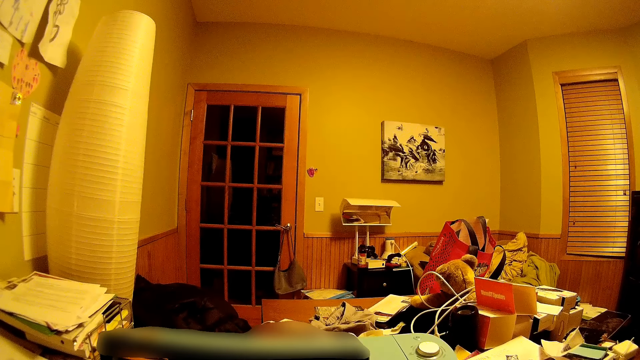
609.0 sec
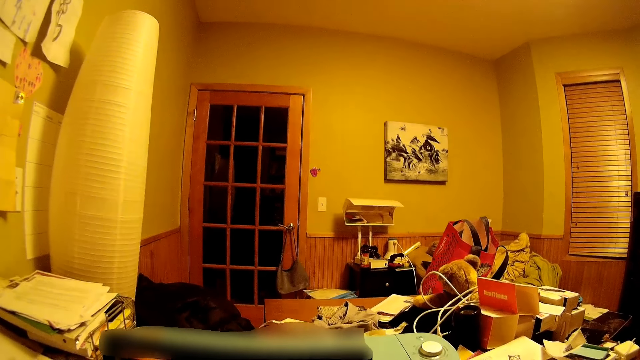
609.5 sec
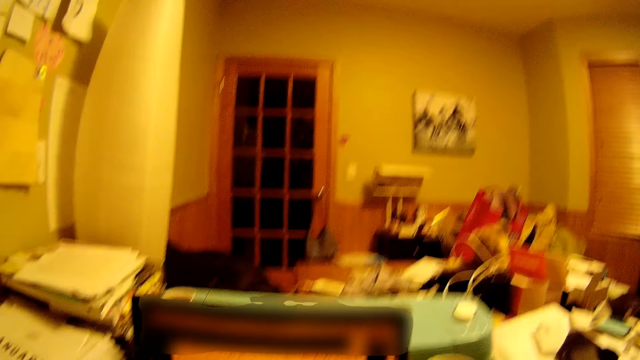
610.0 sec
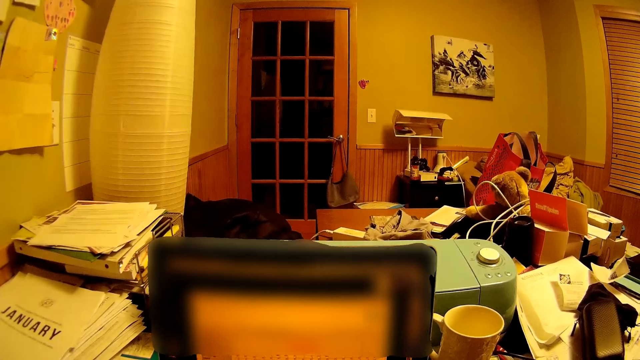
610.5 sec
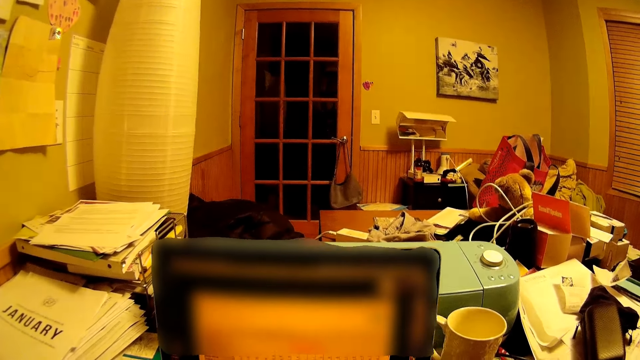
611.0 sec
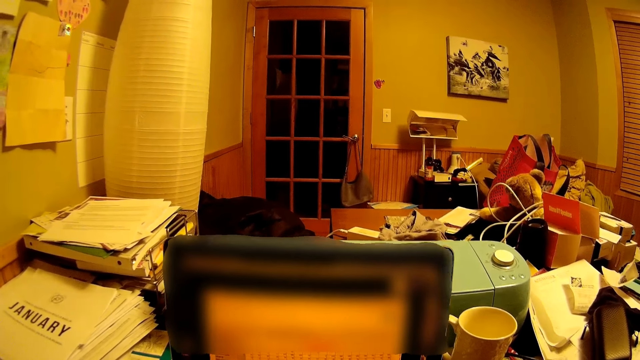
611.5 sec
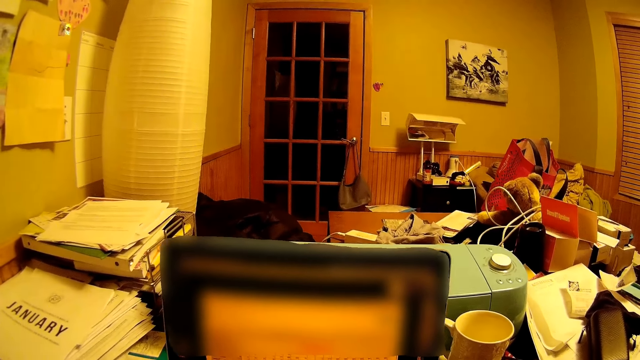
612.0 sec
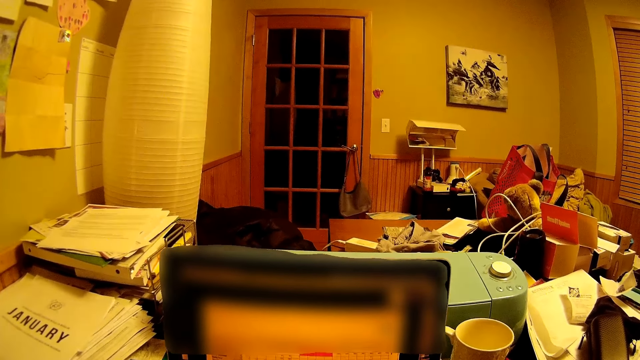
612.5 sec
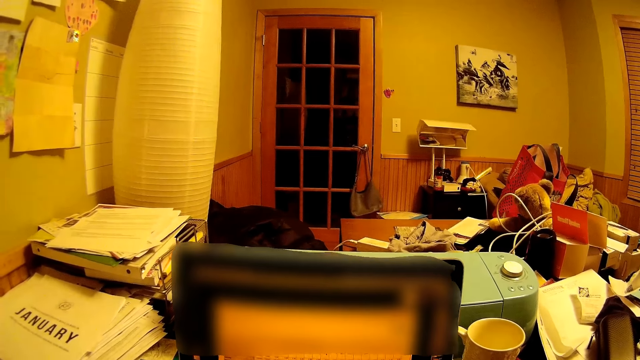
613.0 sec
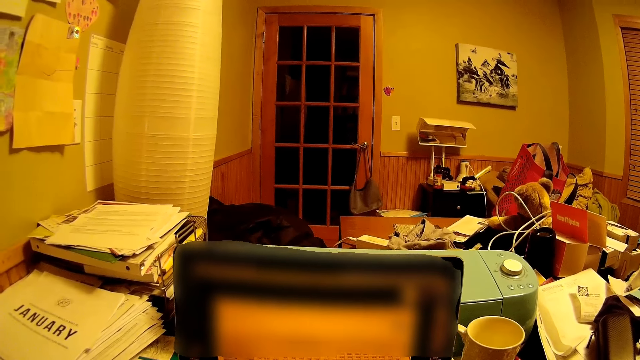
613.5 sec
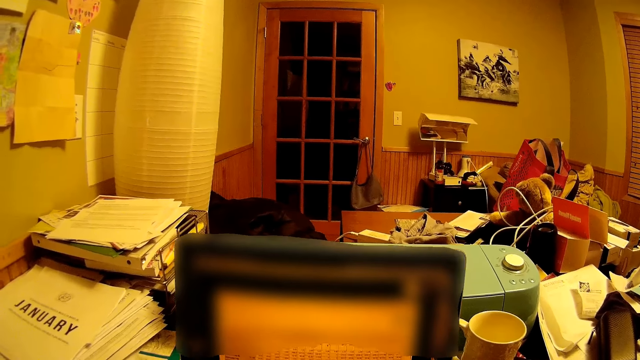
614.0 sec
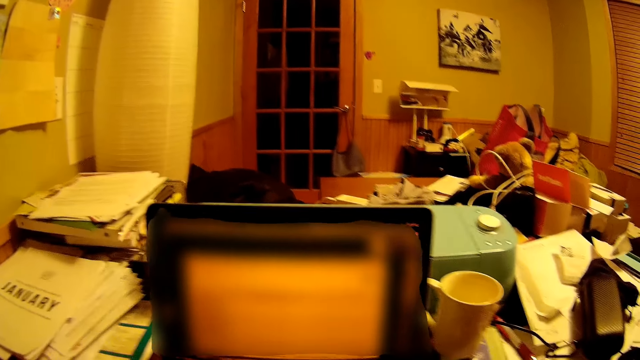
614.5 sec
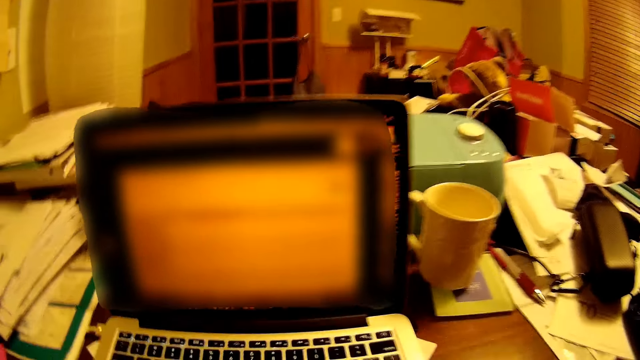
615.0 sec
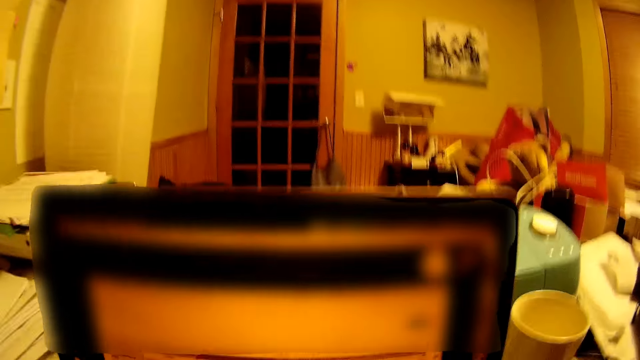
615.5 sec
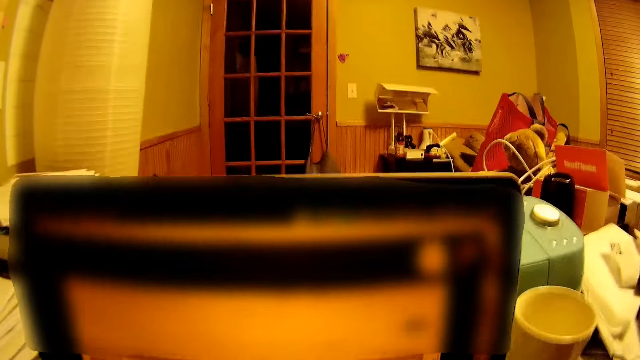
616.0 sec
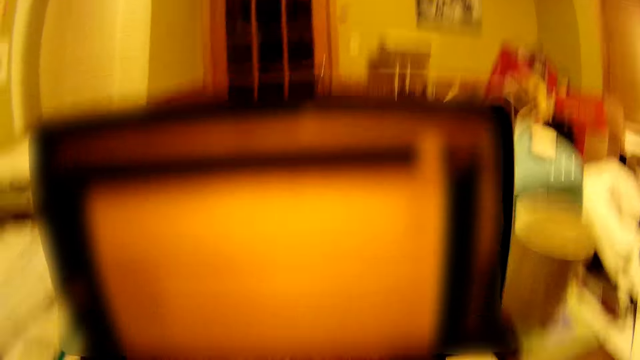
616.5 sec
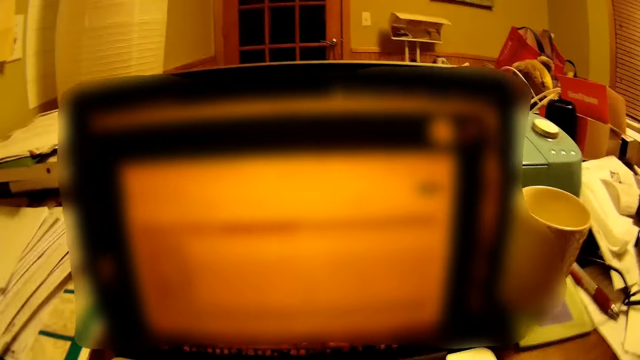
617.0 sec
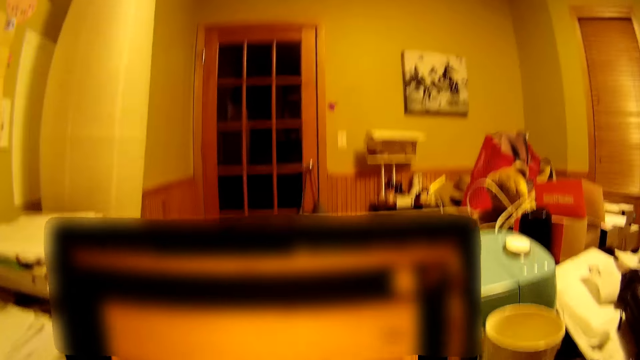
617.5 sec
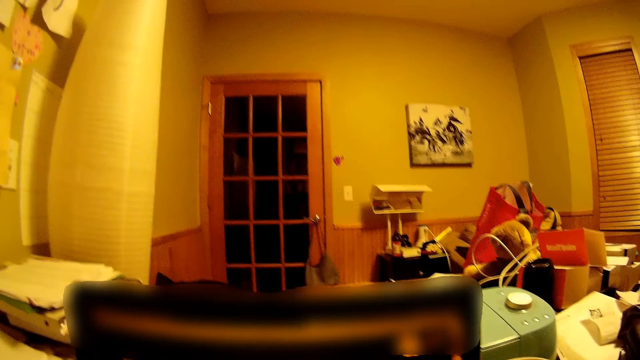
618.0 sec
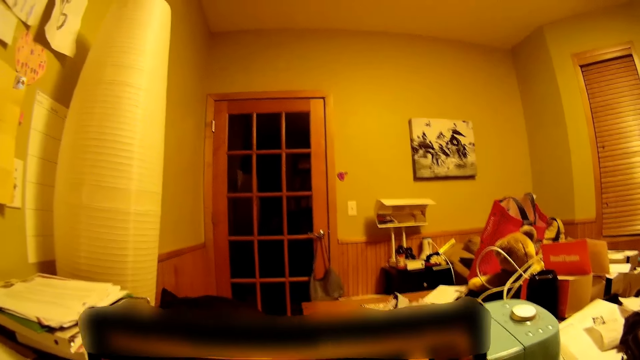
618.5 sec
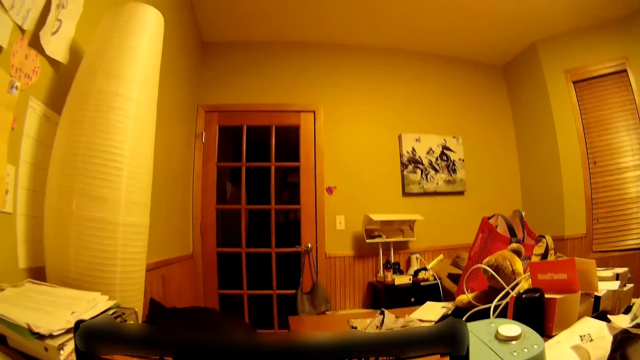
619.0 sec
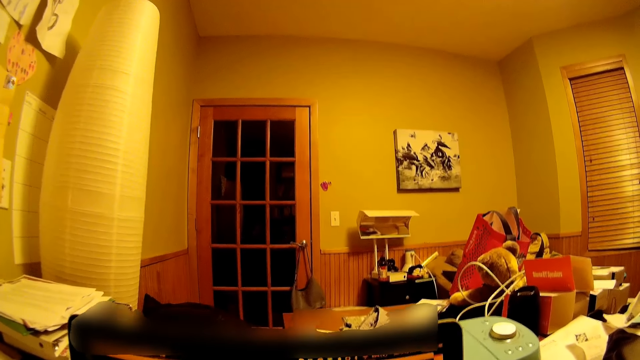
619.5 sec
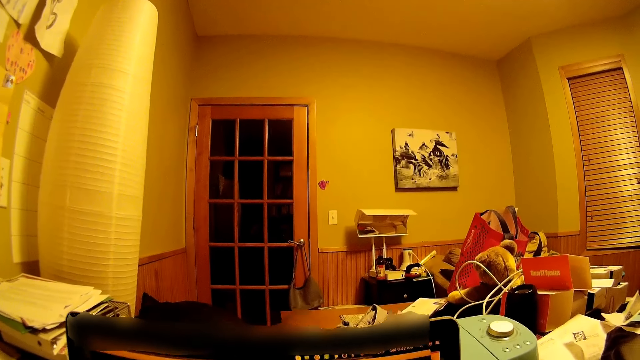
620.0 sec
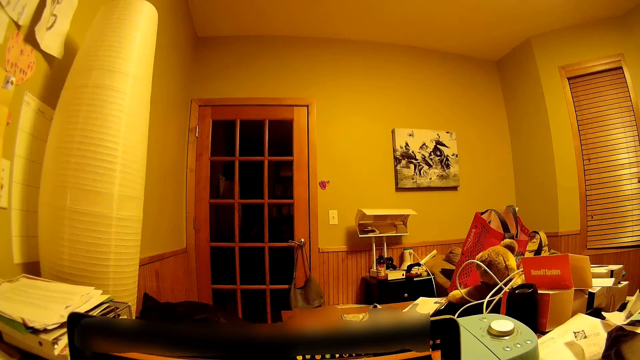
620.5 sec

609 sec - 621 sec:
The camera wearer uses the computer. They move their hand and look around.

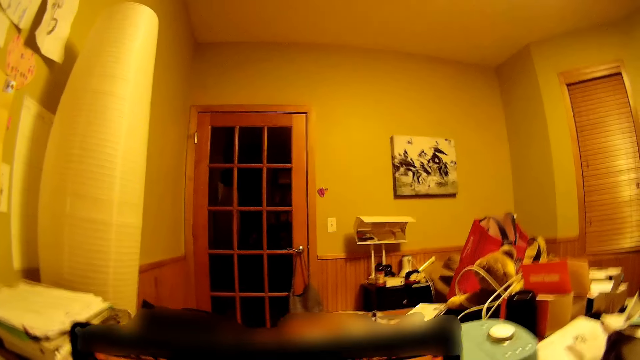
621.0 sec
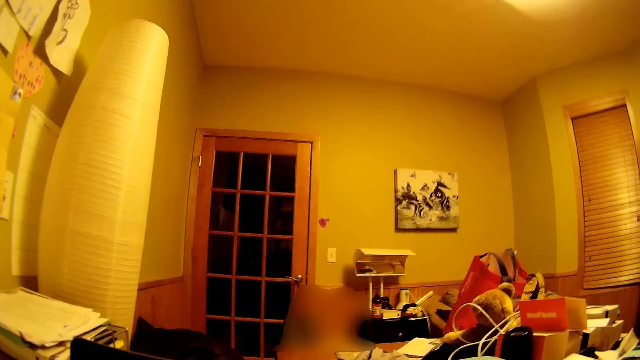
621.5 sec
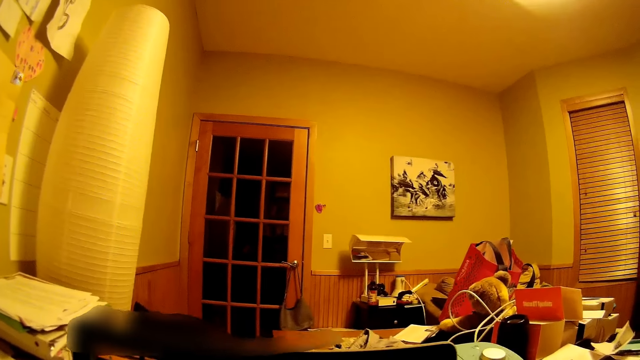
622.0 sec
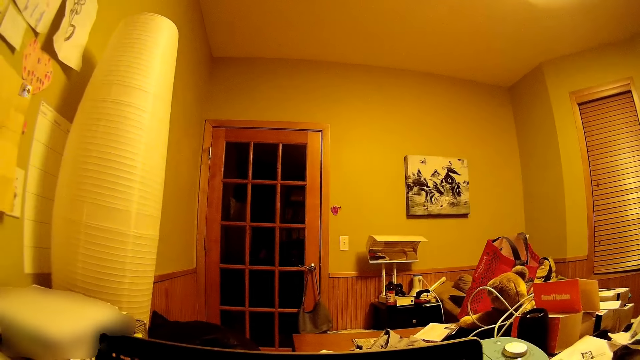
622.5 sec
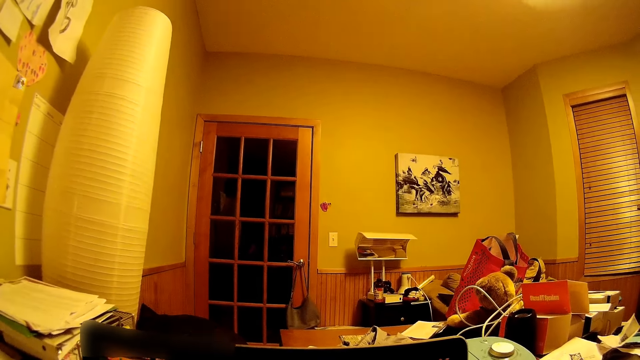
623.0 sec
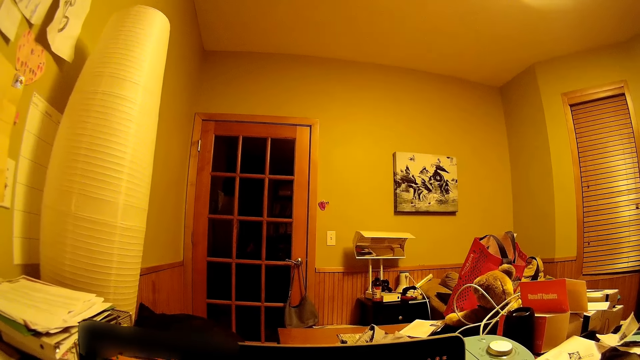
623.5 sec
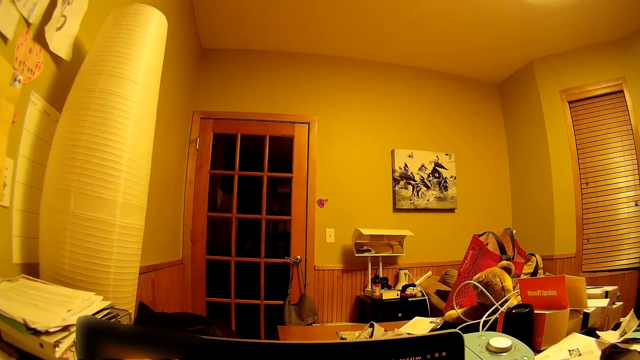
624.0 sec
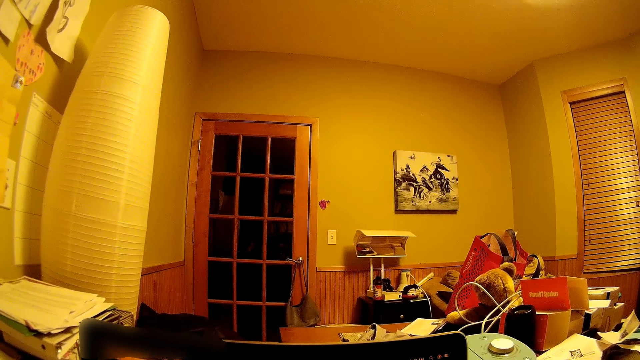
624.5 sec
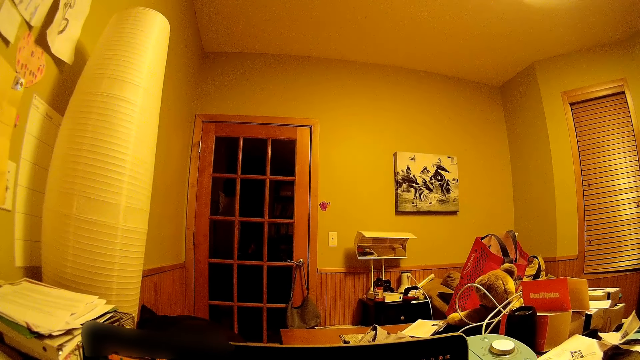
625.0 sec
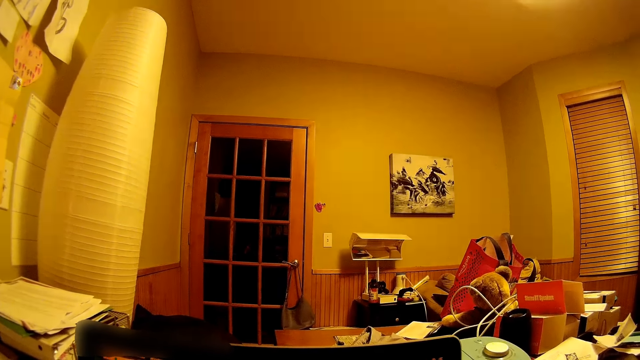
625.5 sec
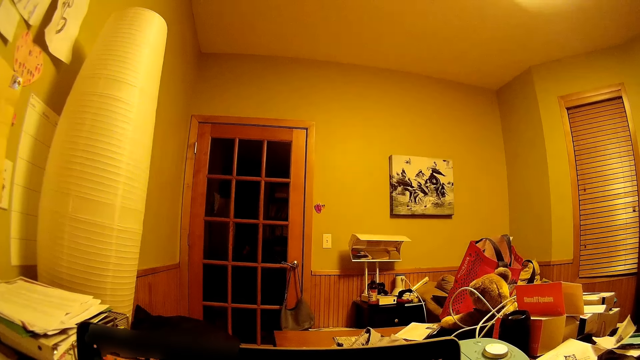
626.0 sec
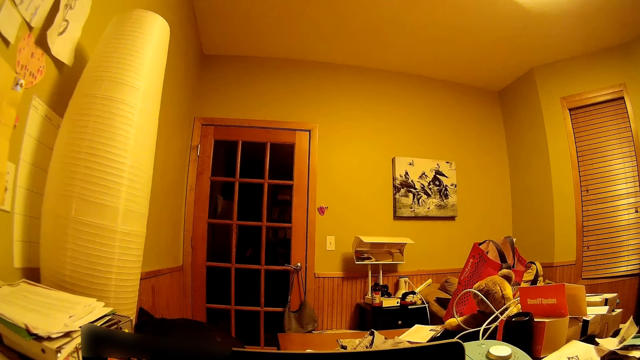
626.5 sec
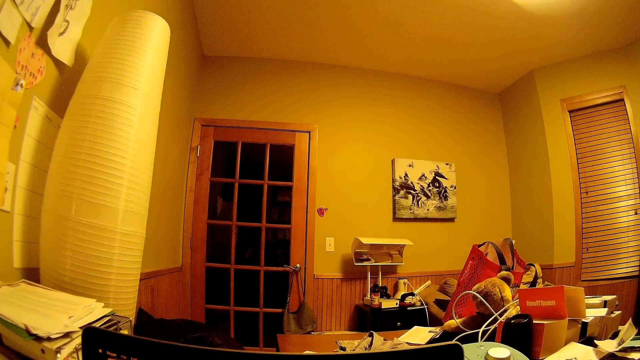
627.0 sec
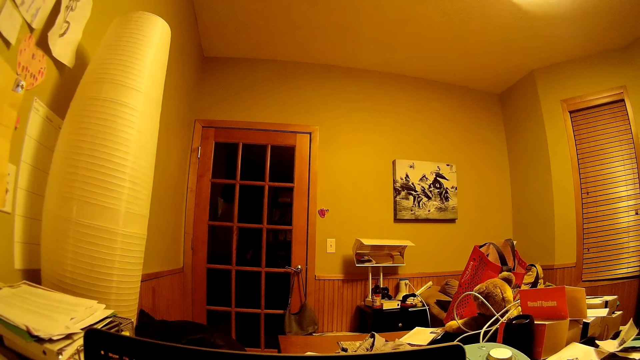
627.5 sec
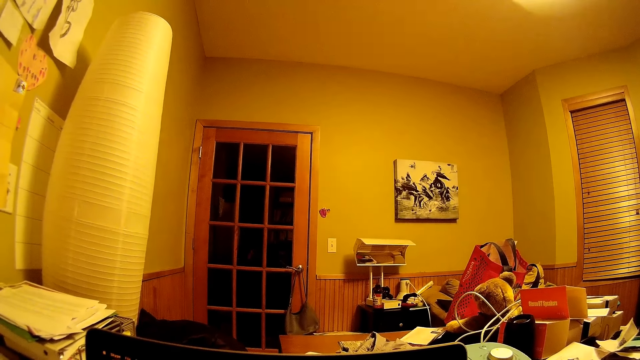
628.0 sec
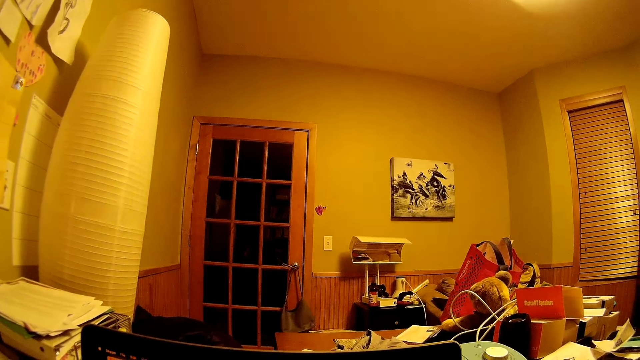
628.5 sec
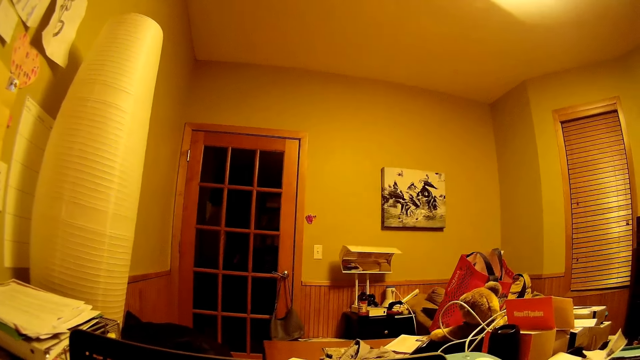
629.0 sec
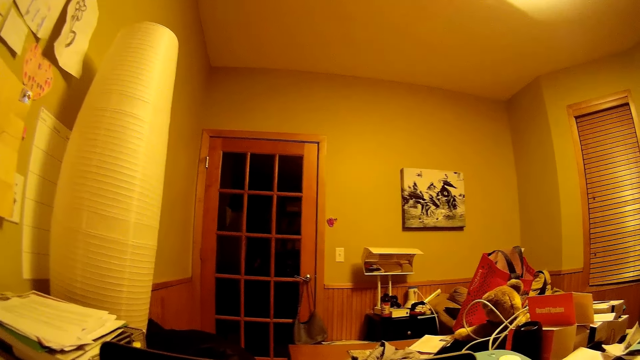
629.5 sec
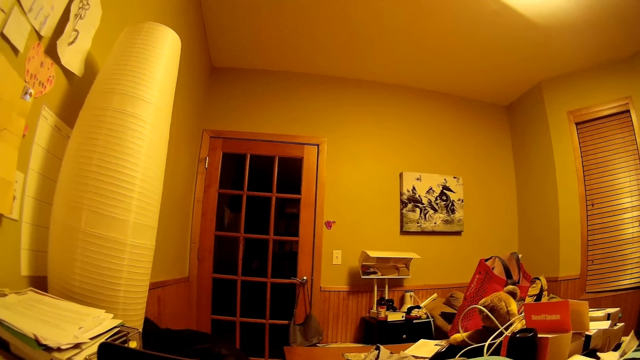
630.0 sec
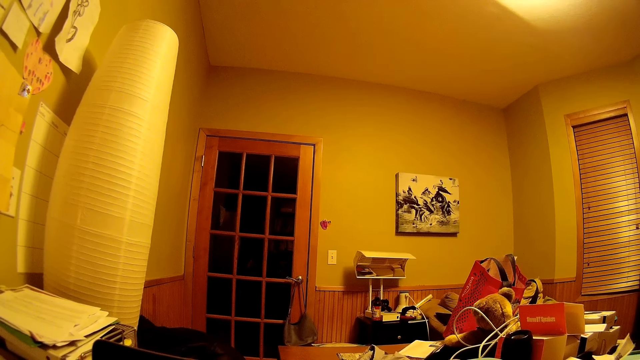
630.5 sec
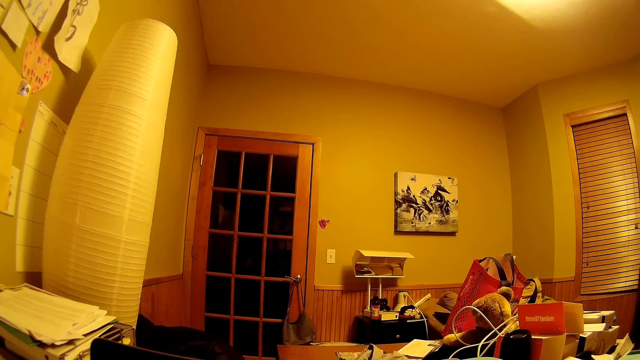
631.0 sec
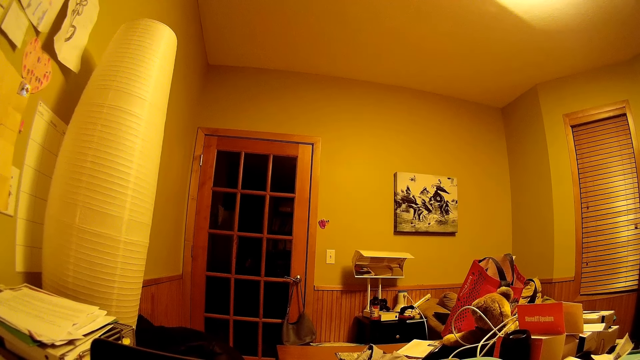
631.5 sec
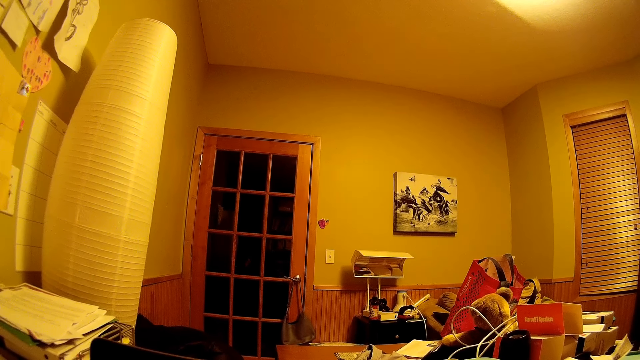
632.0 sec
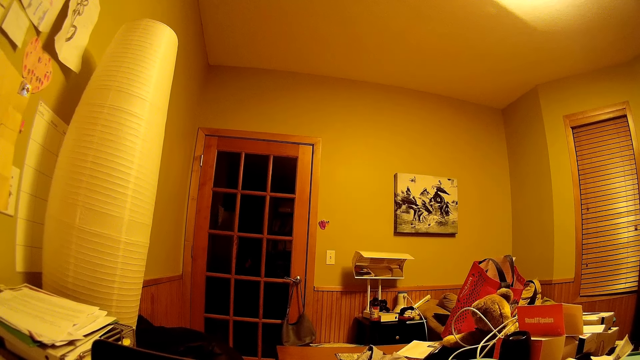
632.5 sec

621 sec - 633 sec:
The camera wearer stares around.
